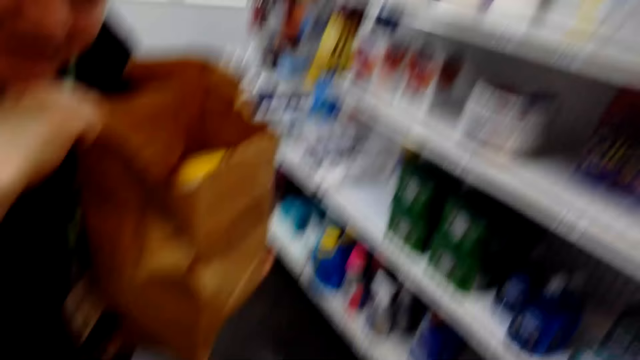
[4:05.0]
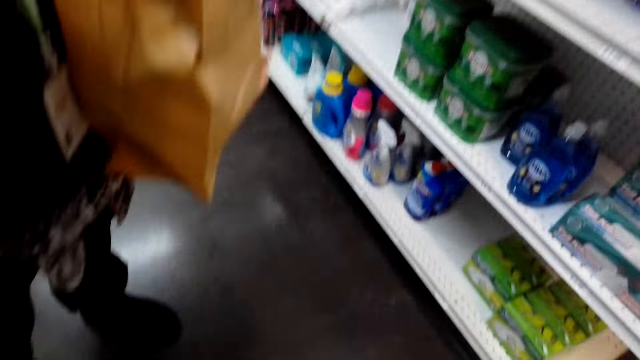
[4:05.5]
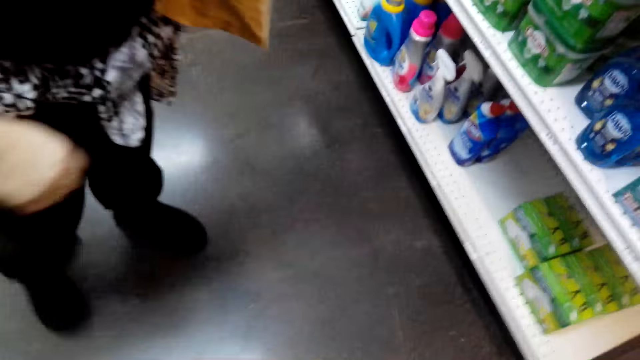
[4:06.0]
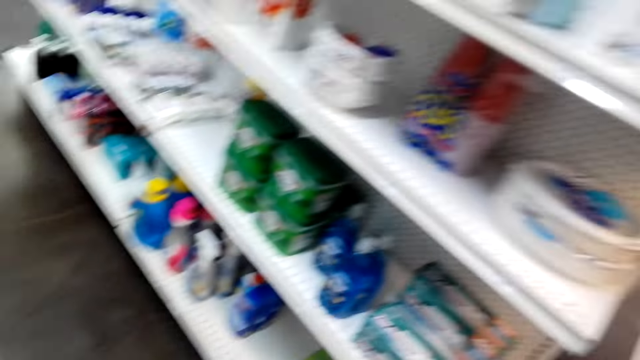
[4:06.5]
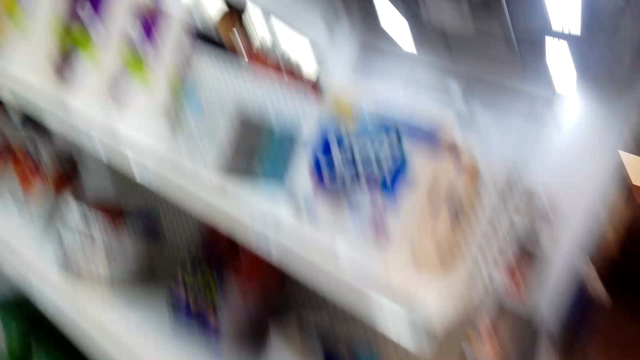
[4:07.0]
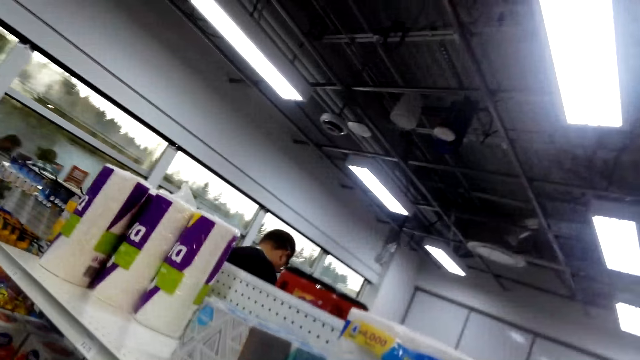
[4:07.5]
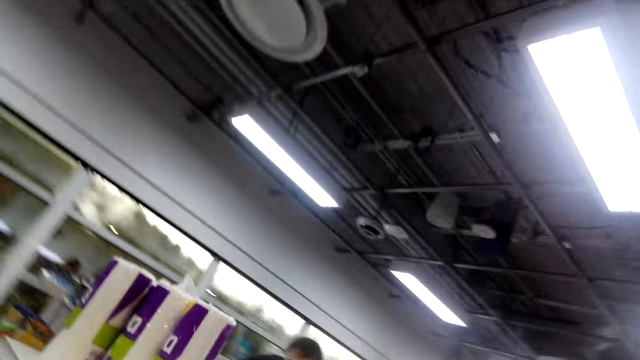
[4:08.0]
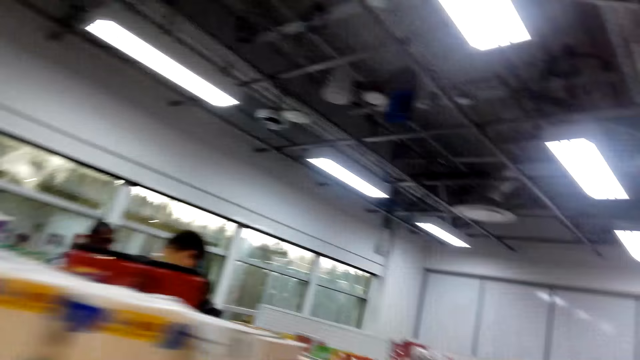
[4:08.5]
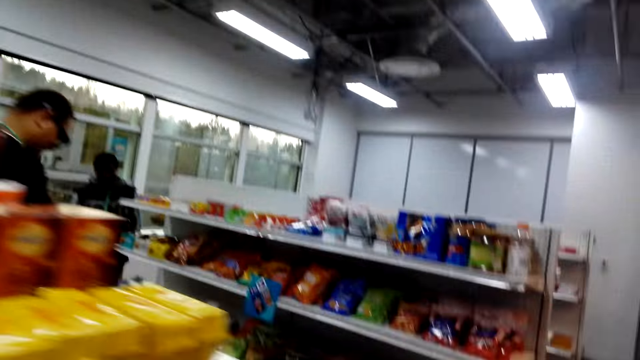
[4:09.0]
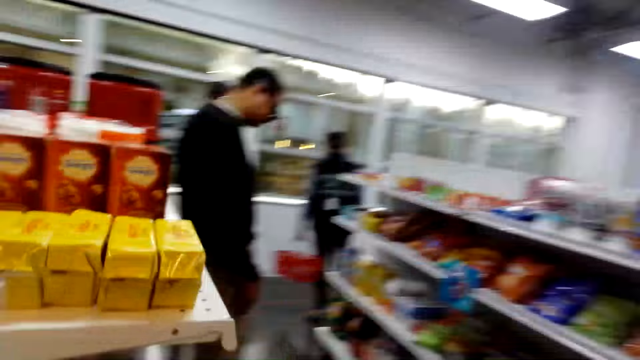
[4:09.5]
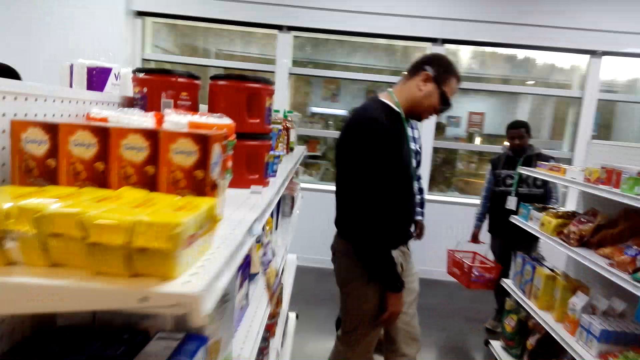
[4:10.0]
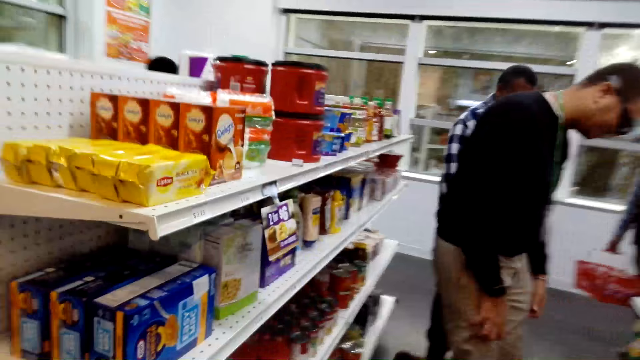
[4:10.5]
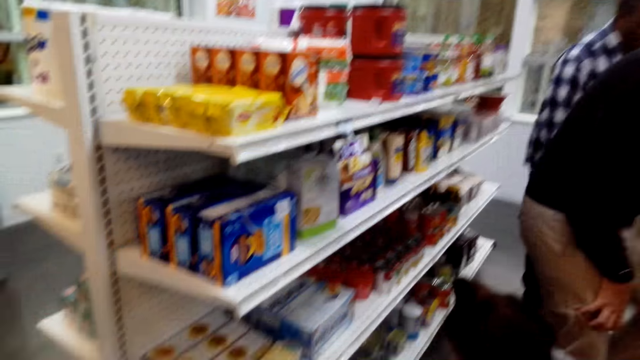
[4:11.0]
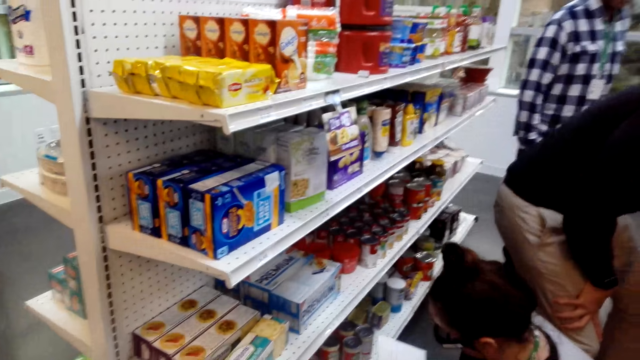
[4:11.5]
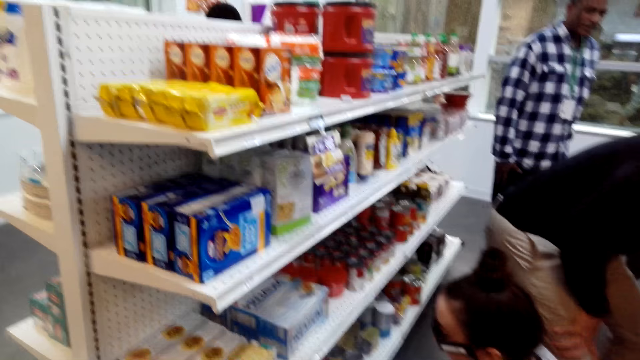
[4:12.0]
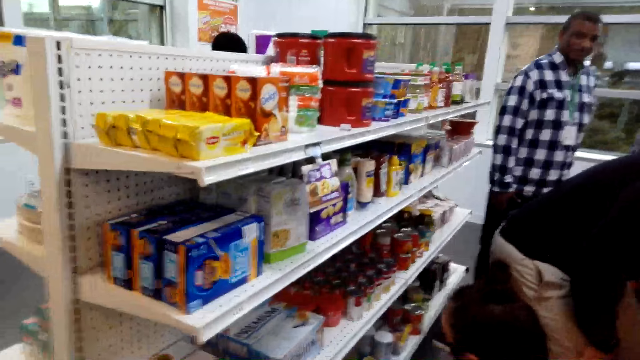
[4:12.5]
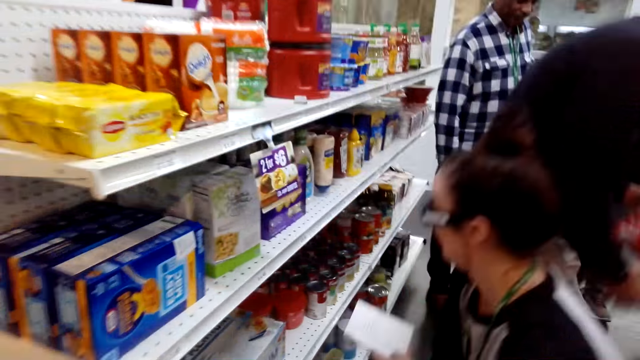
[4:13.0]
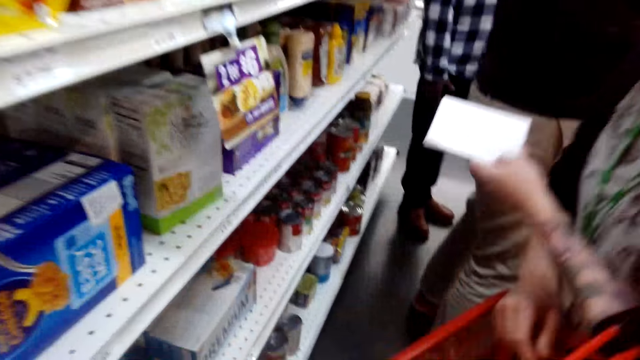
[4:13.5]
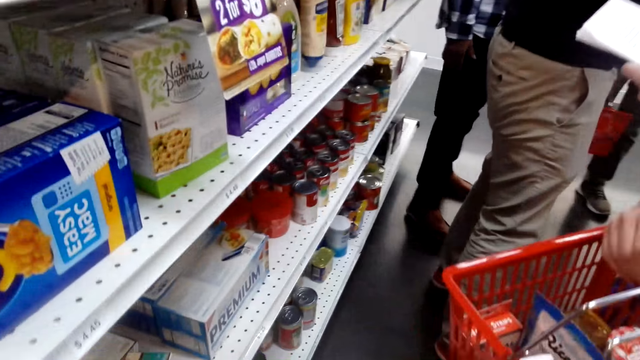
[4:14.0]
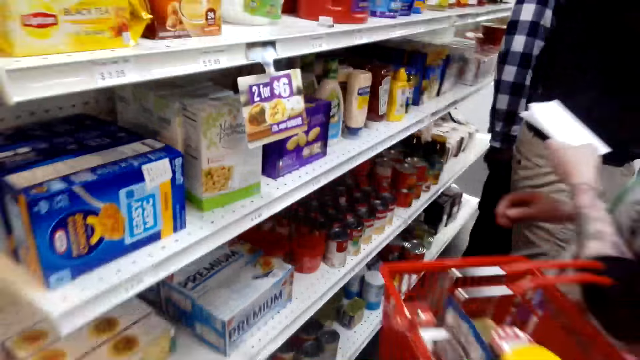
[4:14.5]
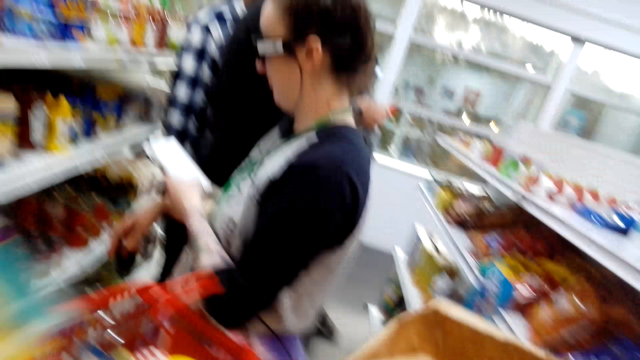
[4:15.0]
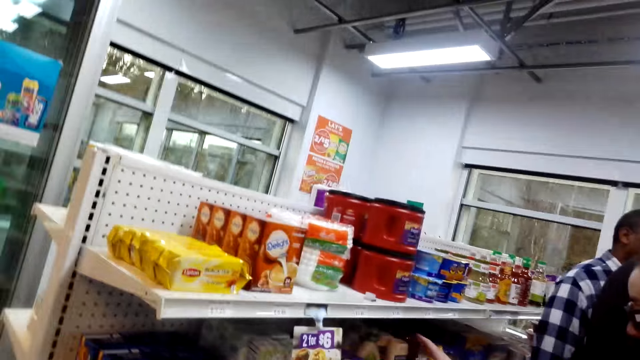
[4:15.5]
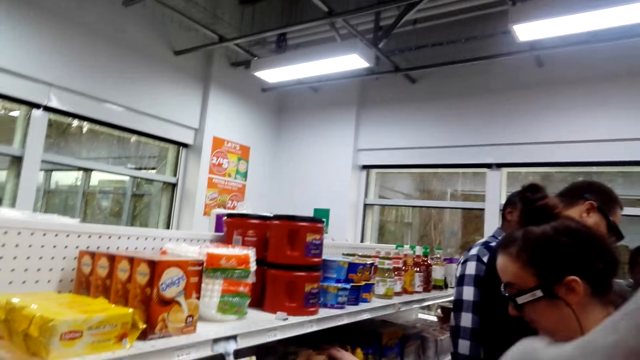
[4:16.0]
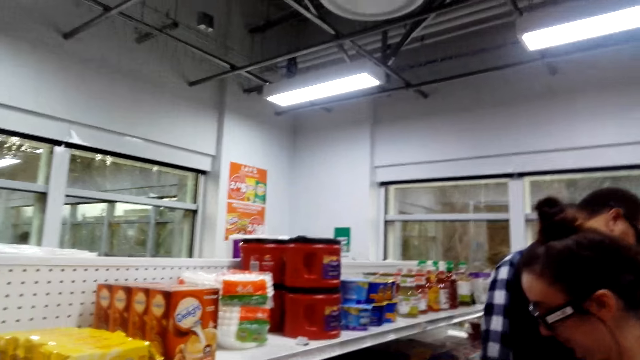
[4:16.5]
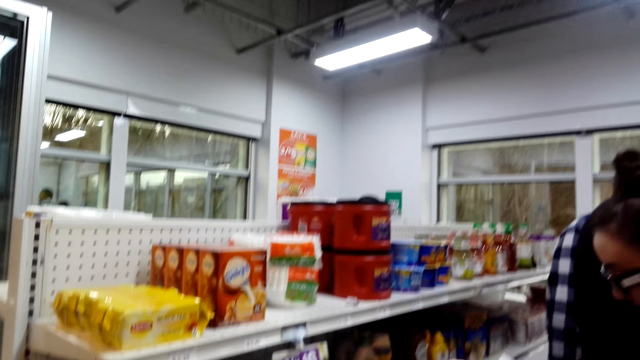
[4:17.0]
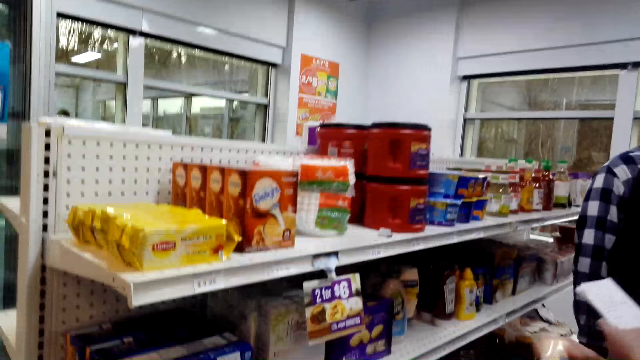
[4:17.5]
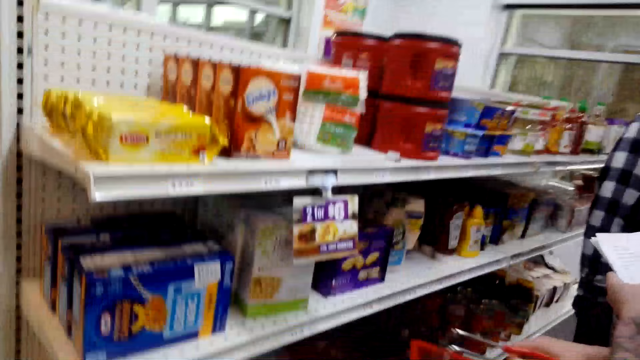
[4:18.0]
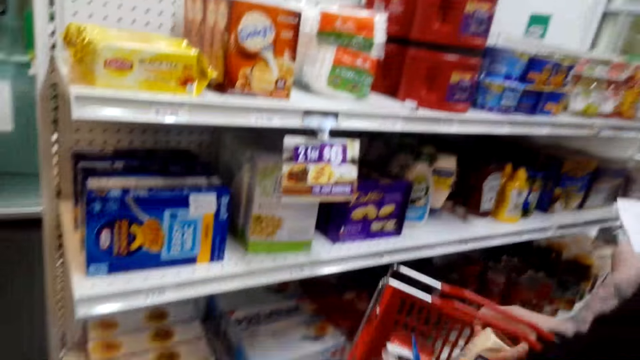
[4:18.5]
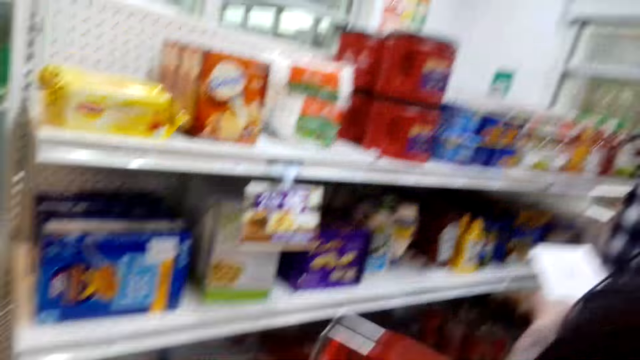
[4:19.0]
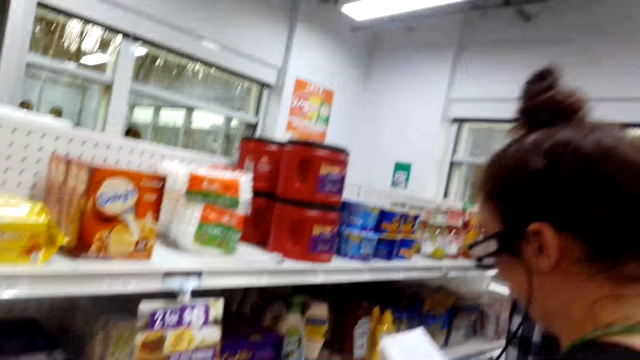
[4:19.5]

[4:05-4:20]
A woman looks inside the brown bag. The camera wearer looks around. They make a step, look around, walk around, and look around. Another woman picks something. The camera wearer looks around.

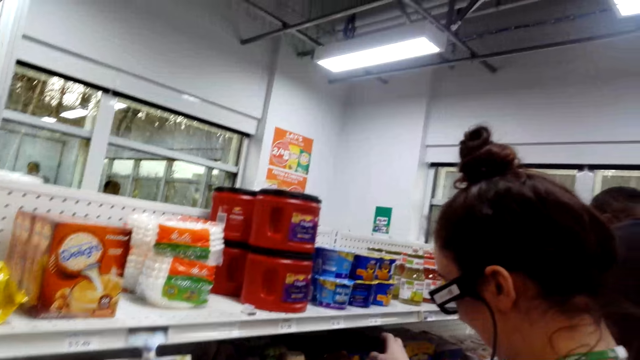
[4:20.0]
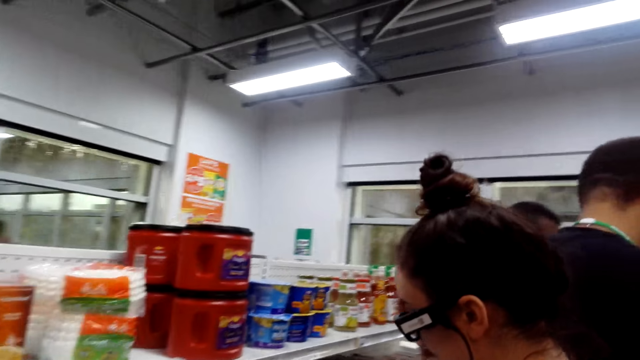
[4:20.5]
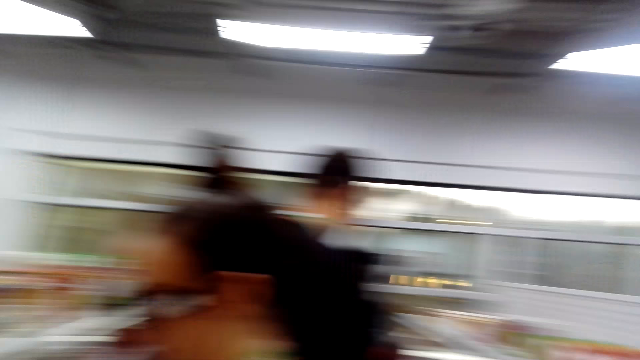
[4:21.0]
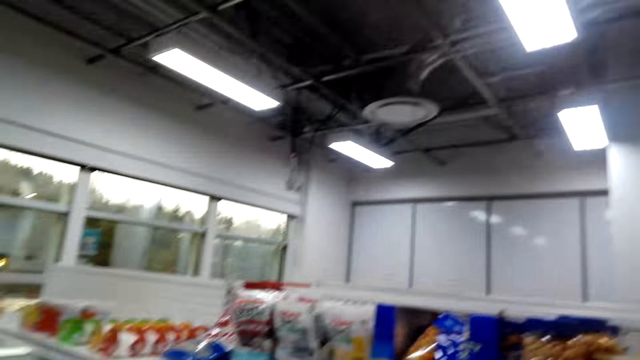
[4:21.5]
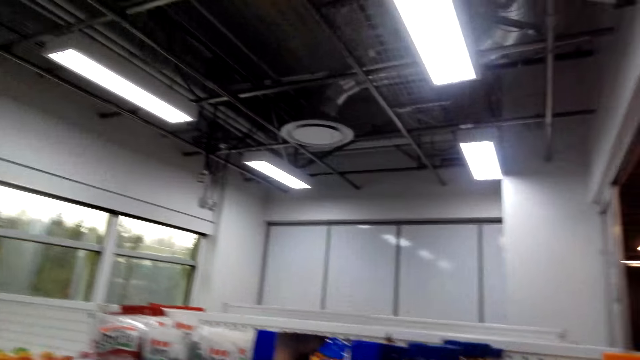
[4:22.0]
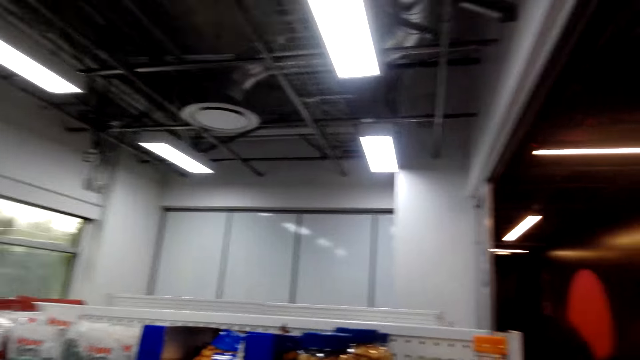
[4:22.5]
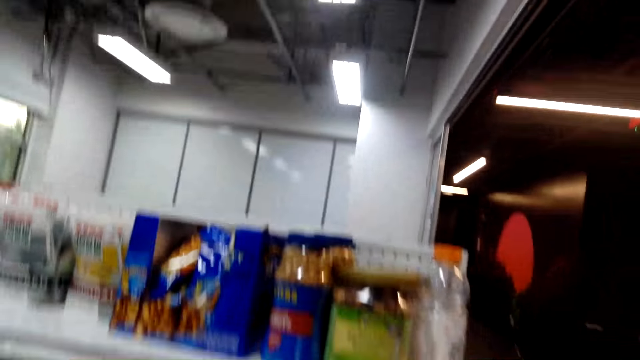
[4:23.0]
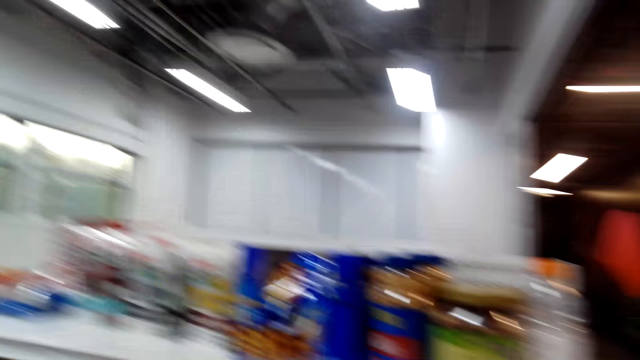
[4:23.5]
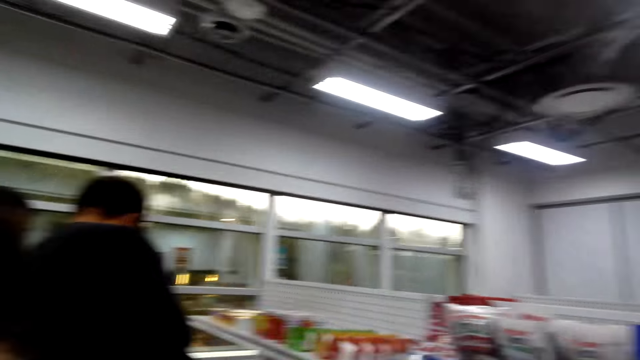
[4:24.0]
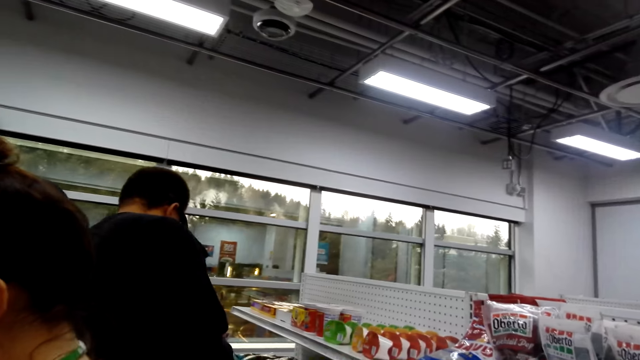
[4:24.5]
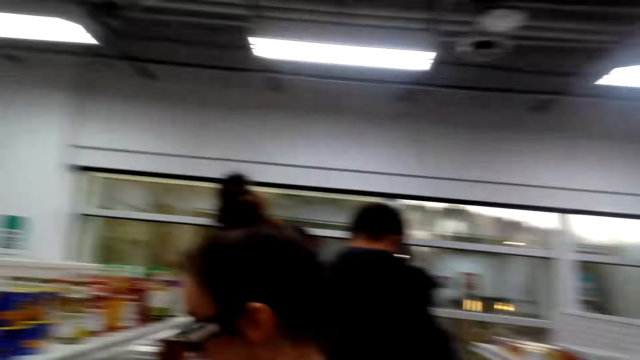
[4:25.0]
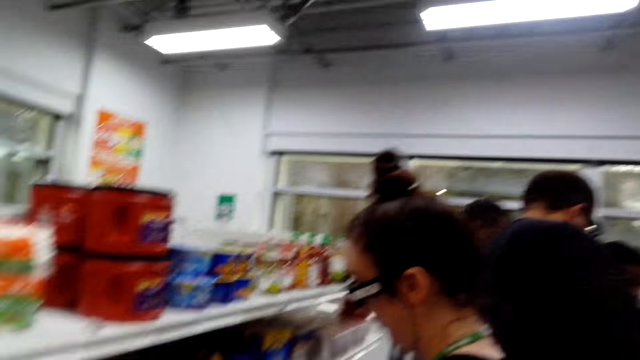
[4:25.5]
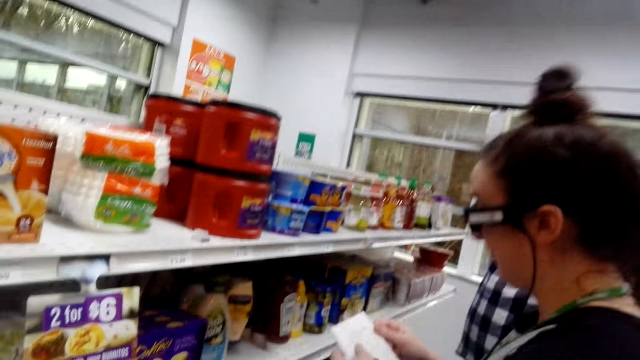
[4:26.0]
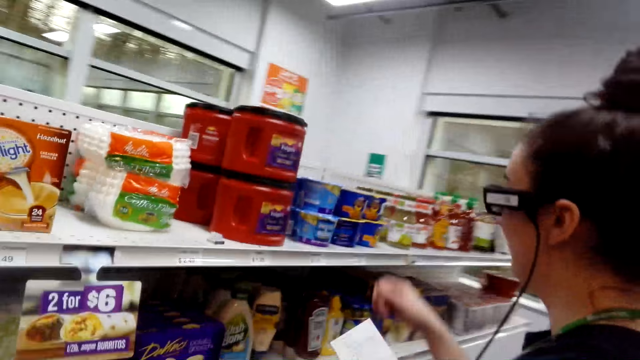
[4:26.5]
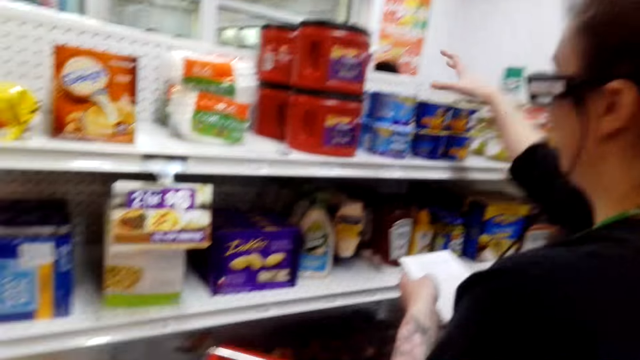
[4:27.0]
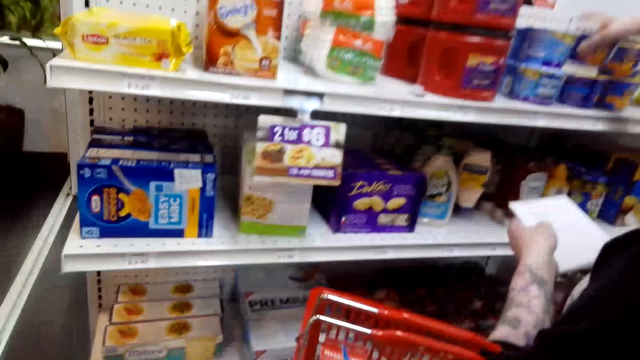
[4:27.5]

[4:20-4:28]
The camera wearer walks around, looks around, makes a step, and looks around.
